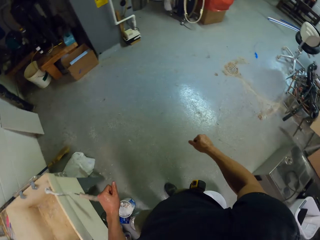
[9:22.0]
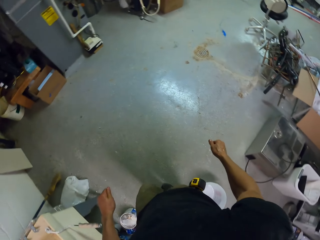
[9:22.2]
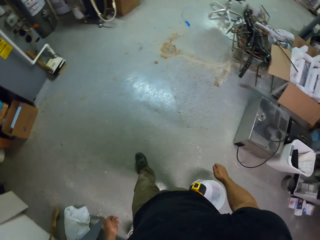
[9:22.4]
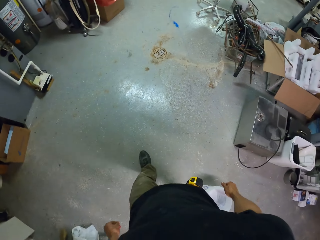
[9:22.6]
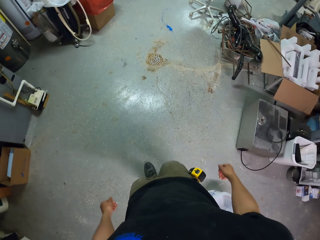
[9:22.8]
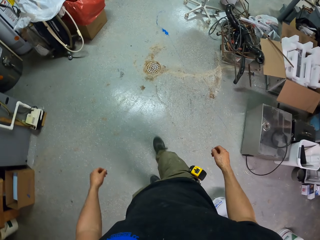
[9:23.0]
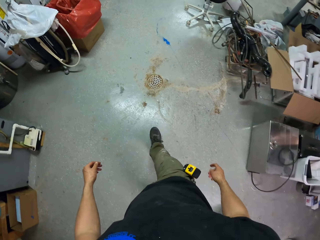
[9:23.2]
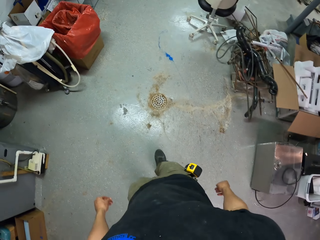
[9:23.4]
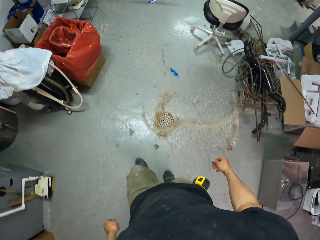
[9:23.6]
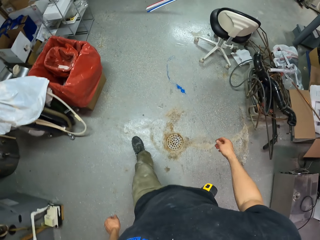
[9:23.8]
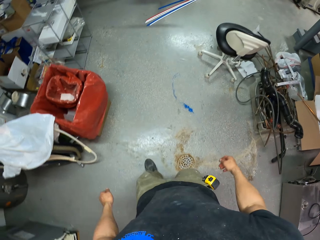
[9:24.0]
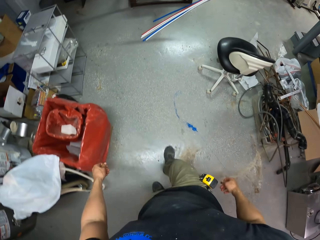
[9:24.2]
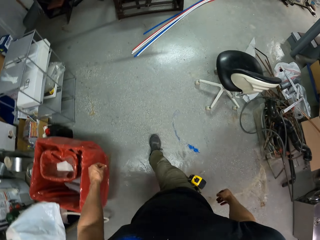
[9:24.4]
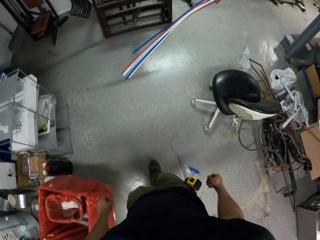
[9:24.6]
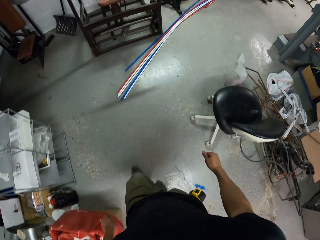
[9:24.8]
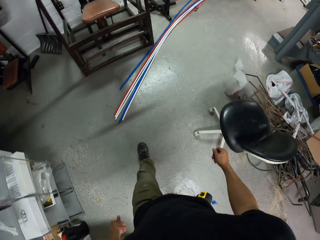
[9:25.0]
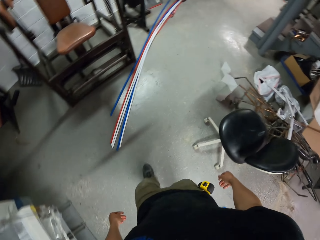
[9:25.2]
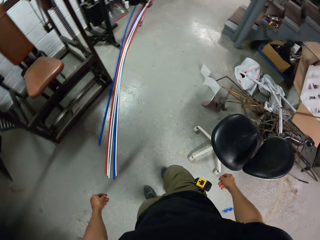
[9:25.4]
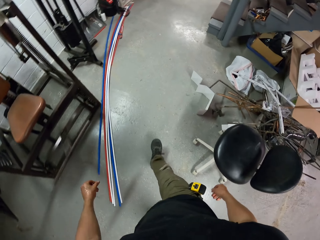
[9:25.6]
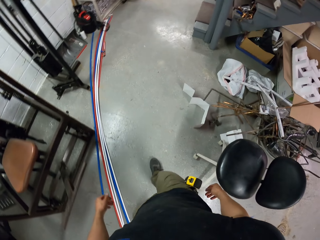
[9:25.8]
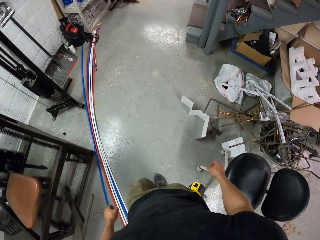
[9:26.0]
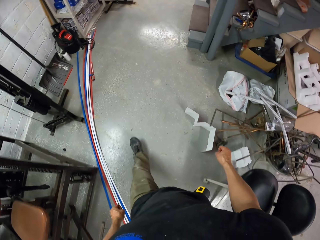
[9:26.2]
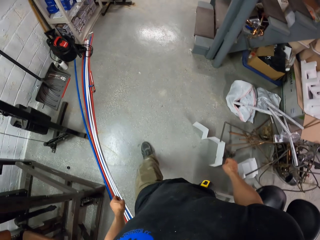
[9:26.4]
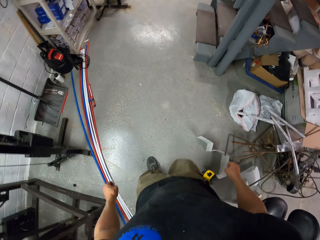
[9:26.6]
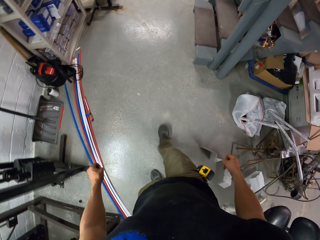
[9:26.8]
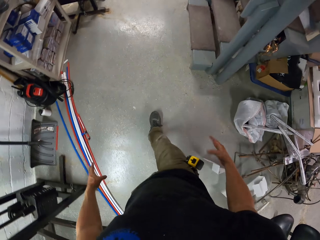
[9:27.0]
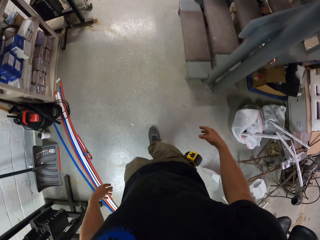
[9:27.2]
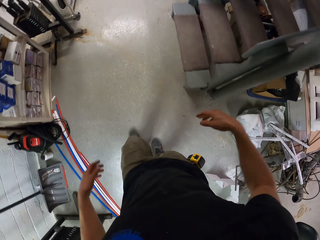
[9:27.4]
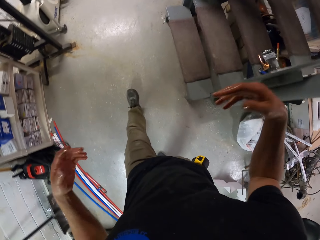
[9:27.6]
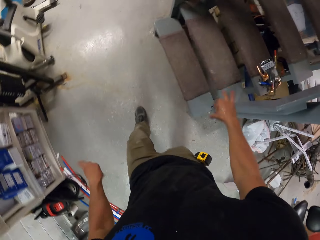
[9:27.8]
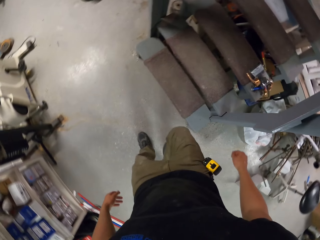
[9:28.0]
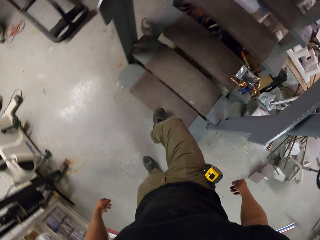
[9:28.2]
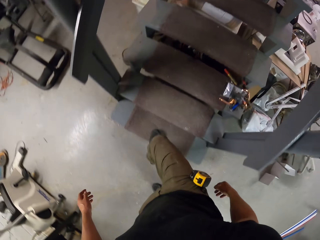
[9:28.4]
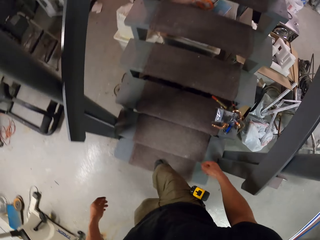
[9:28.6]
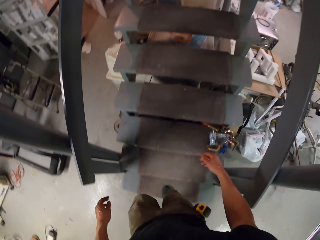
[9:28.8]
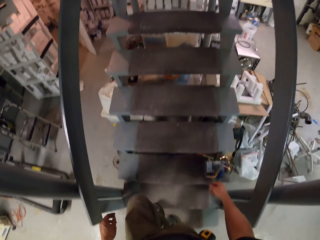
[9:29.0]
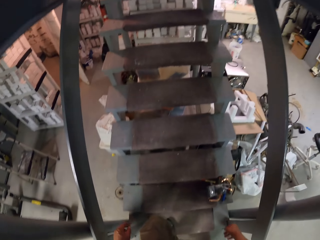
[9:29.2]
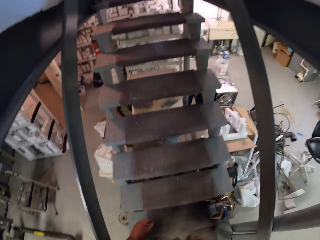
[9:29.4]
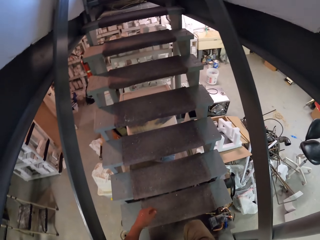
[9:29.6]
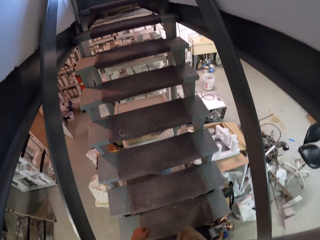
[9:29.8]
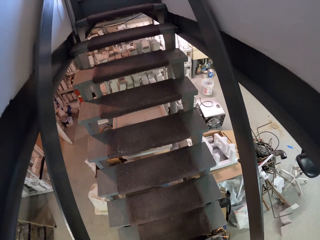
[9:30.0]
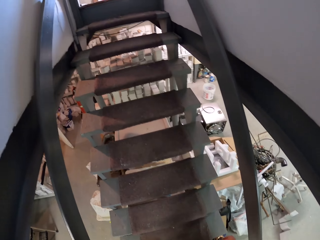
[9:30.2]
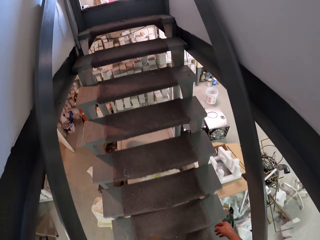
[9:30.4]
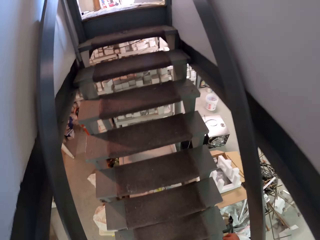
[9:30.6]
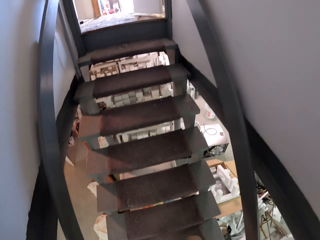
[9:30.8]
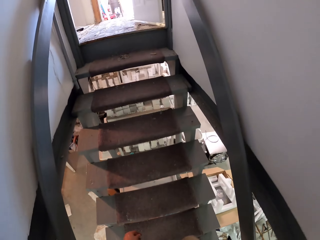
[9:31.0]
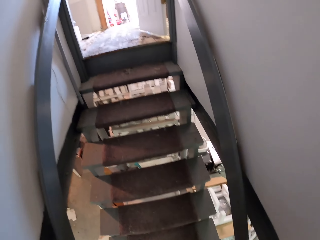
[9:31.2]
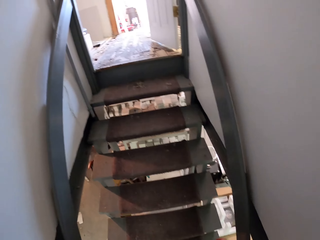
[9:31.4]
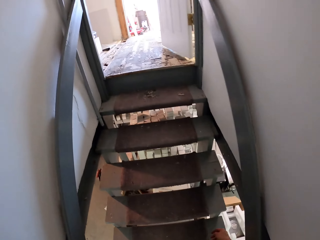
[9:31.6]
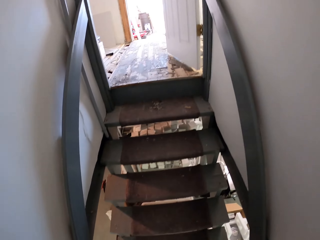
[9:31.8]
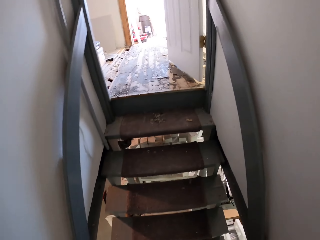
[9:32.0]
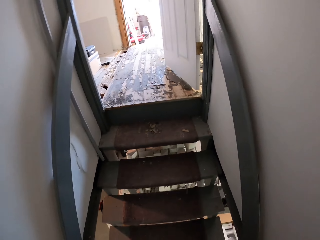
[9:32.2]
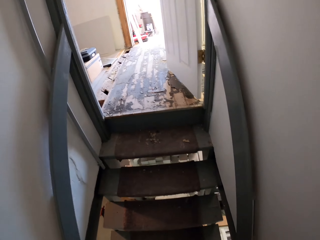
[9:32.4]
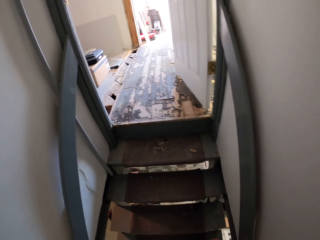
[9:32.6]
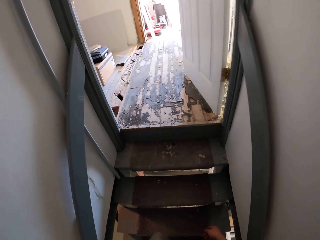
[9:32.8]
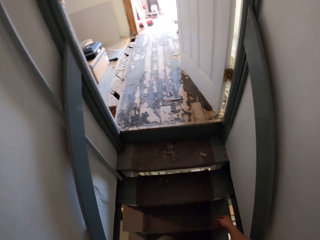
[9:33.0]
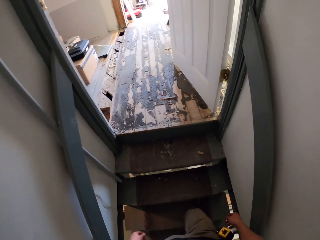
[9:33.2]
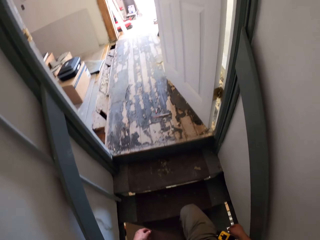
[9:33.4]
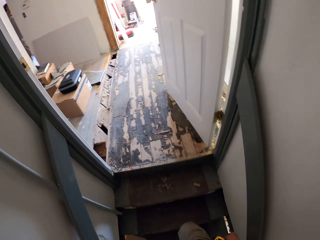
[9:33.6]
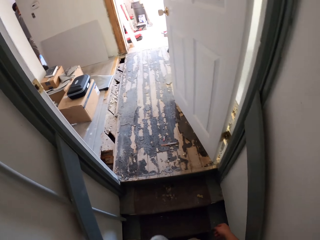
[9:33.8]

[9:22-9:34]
The camera wearer walks in the house. They walk up the stairs.

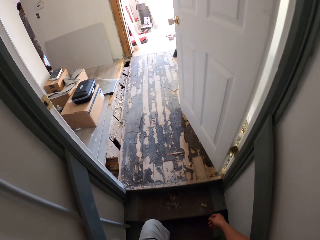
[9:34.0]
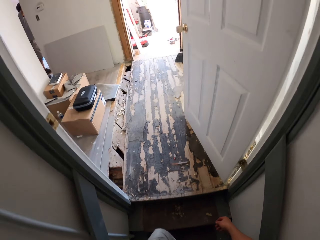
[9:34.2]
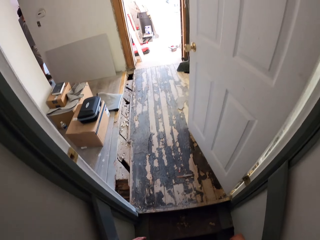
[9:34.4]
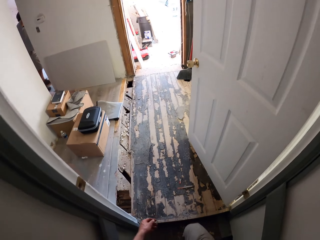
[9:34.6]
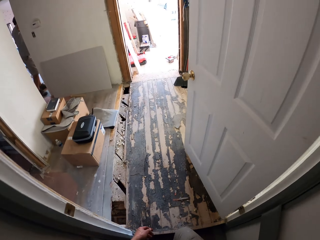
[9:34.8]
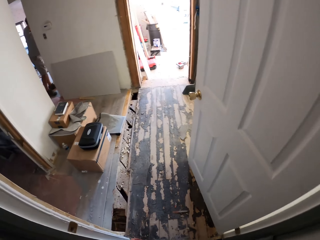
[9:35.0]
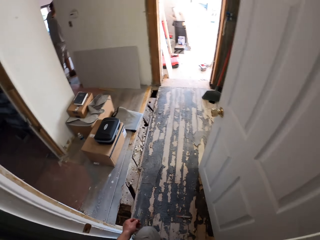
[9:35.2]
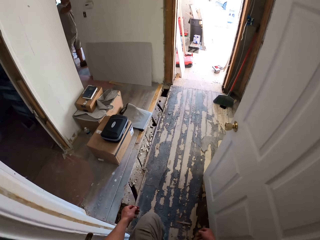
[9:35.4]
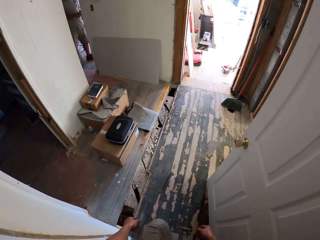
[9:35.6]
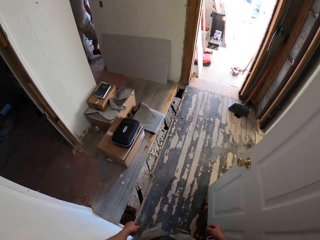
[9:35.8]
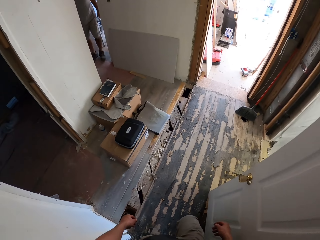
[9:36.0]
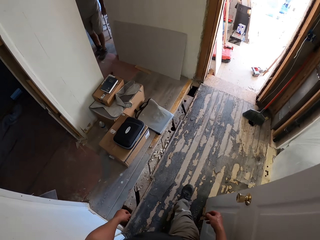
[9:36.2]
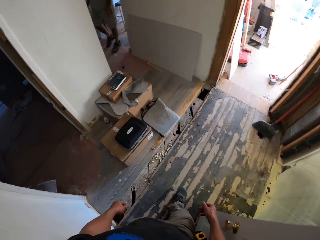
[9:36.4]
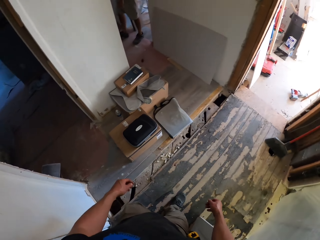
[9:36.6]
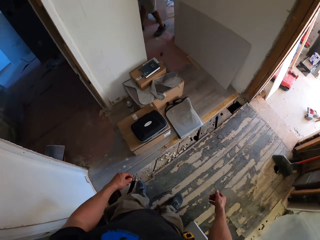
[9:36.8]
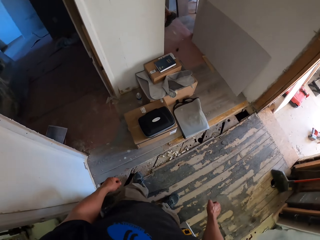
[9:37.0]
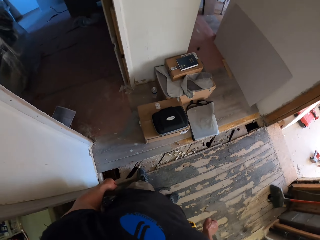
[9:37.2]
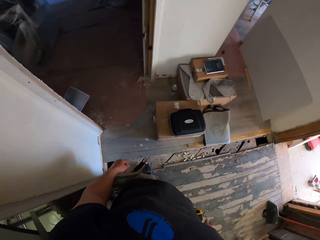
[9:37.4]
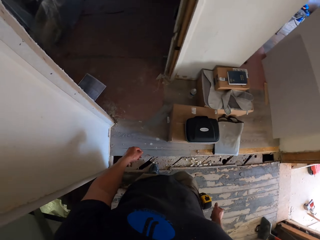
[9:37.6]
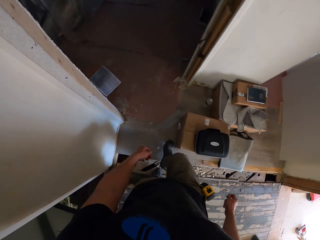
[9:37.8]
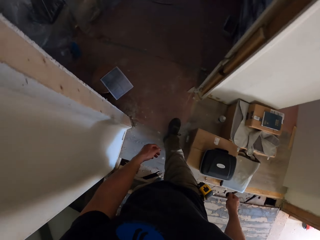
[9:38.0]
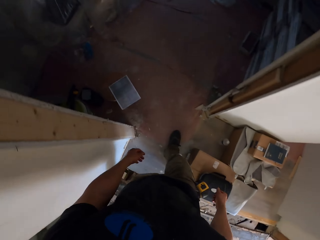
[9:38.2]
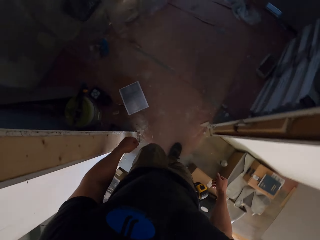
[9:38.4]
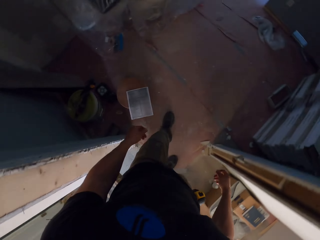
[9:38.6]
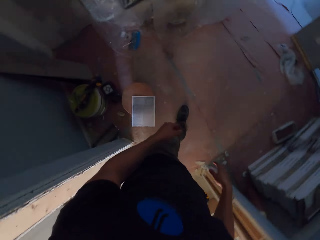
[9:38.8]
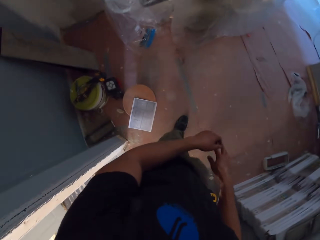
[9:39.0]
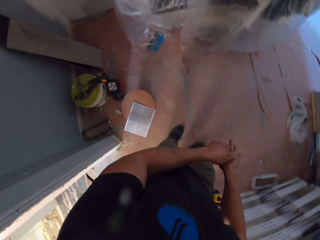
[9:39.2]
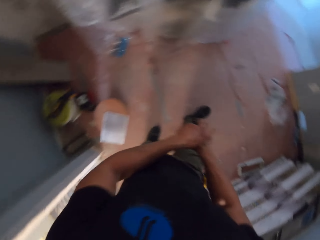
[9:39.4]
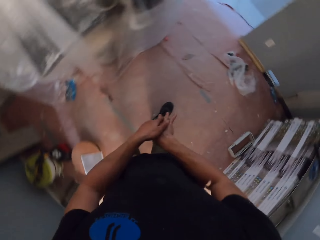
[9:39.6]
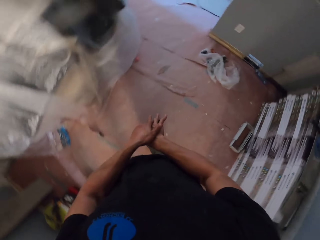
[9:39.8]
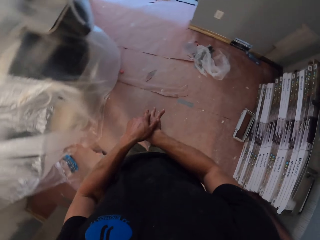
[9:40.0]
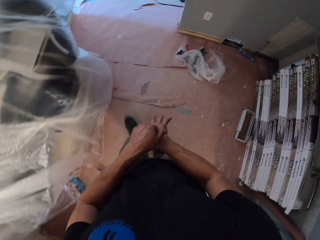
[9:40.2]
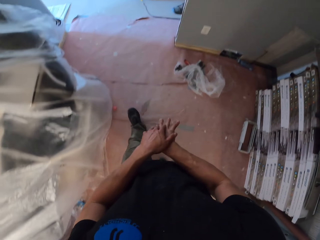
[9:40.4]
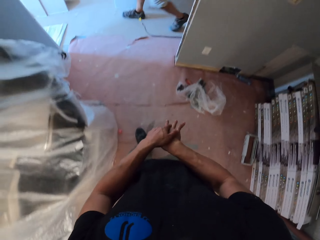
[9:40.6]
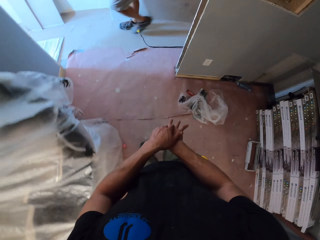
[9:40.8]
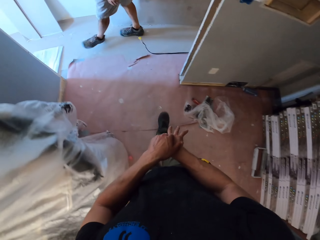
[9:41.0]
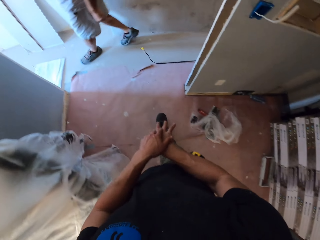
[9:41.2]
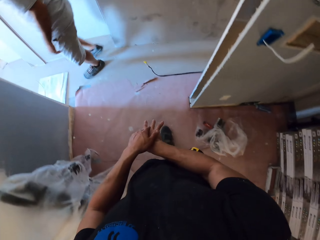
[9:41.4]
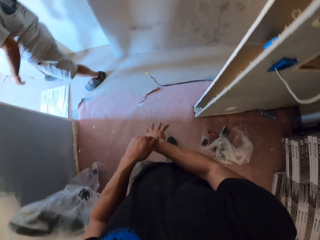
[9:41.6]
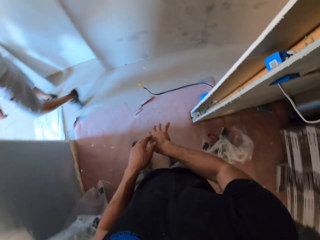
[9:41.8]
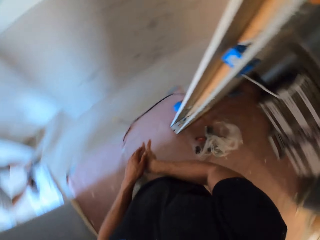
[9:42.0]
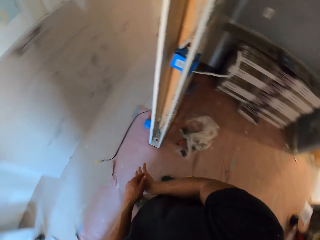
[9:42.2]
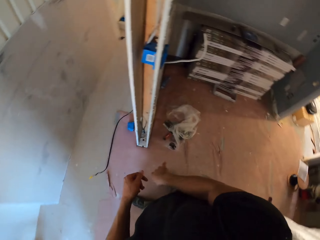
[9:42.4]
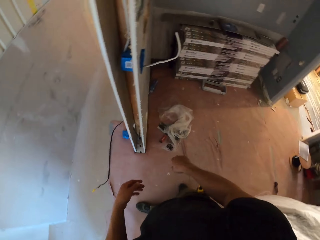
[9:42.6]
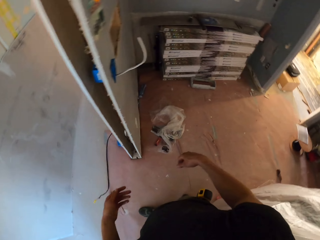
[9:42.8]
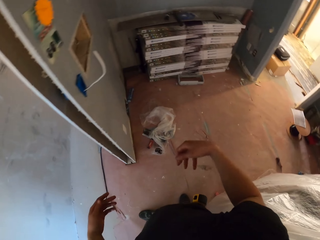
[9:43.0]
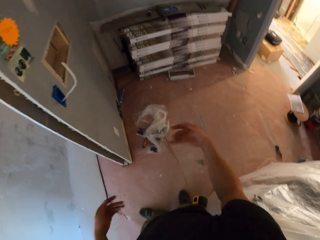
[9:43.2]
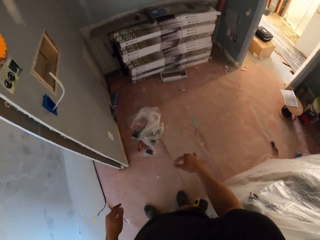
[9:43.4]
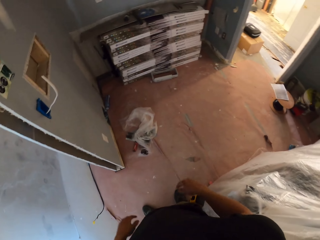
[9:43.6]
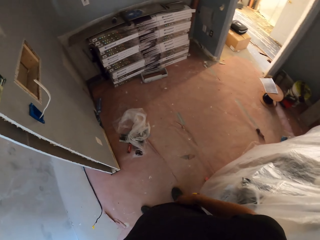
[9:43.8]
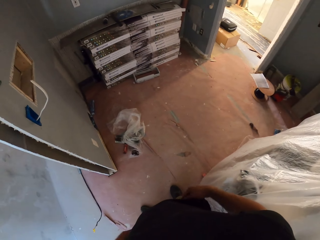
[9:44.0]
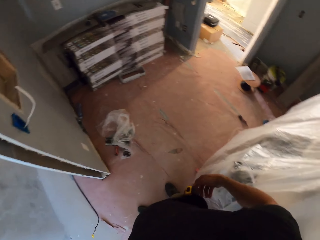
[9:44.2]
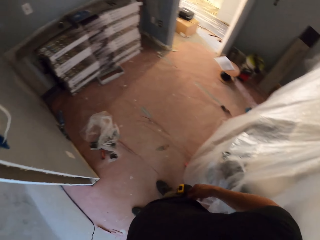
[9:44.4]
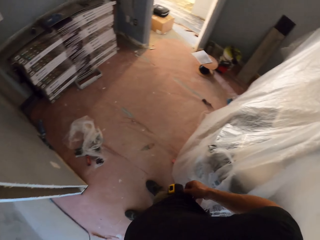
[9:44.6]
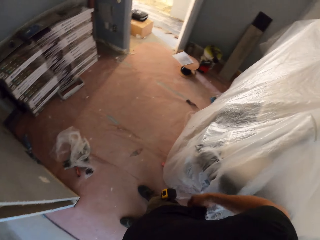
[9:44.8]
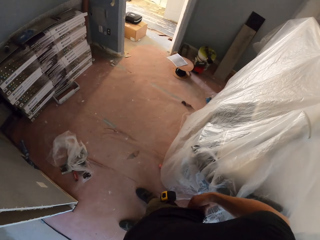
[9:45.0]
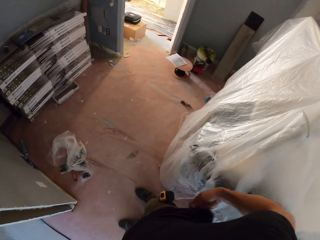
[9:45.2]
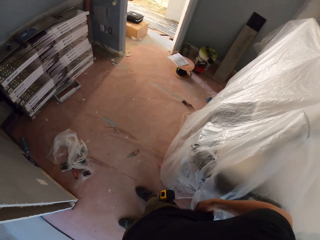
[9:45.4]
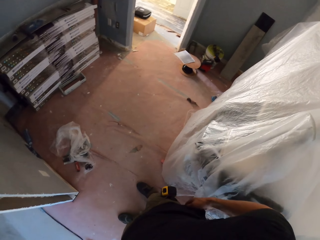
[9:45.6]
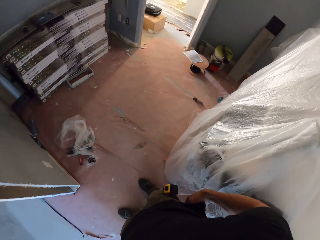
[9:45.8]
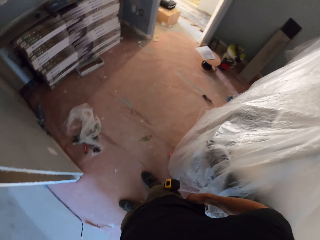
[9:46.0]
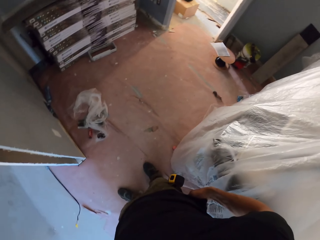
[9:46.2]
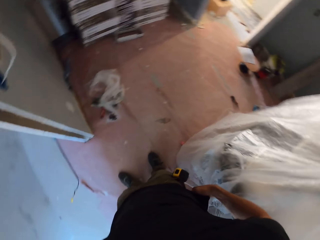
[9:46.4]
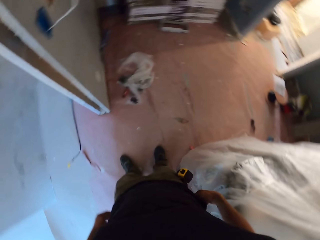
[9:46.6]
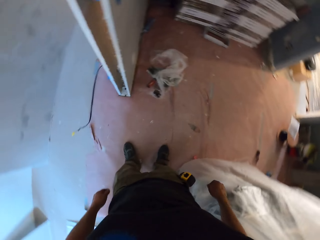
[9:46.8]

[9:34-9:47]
A man walks in the house. The camera wearer enters a room. He walks in the house. He scratches his hand. He stares at the floor. He adjusts his clothing.
